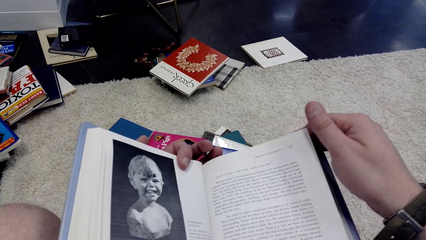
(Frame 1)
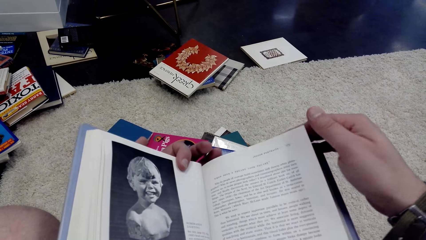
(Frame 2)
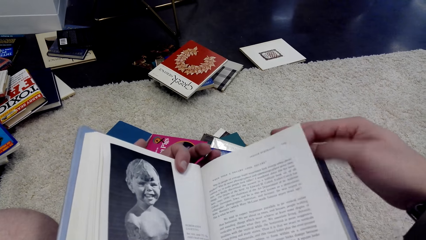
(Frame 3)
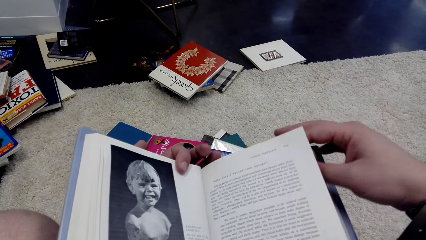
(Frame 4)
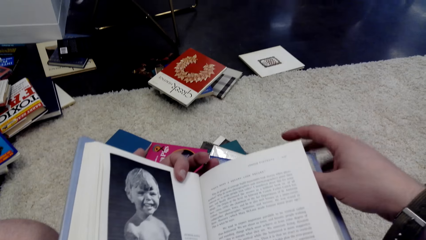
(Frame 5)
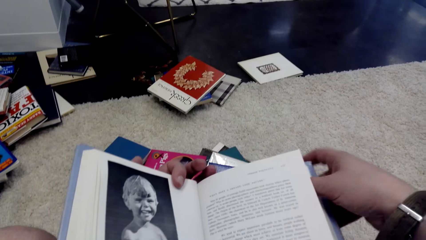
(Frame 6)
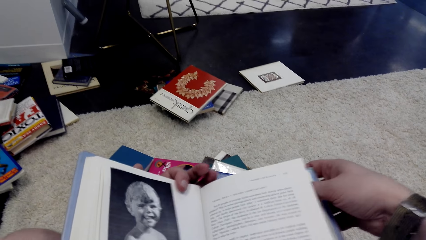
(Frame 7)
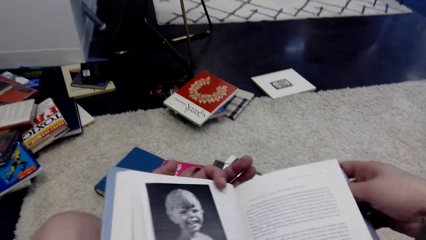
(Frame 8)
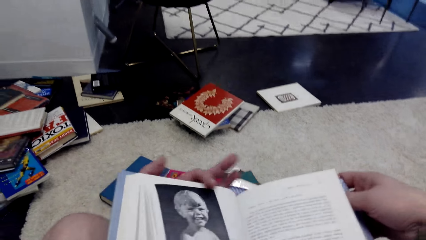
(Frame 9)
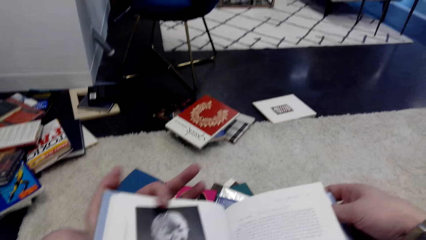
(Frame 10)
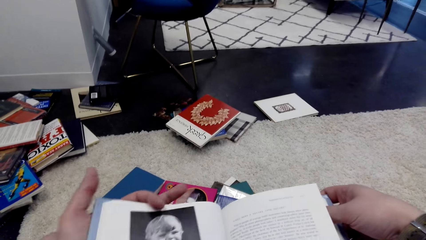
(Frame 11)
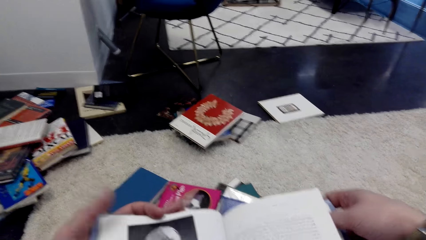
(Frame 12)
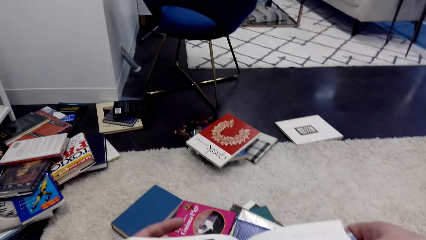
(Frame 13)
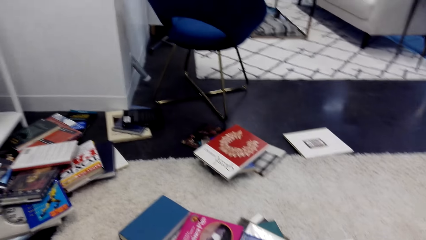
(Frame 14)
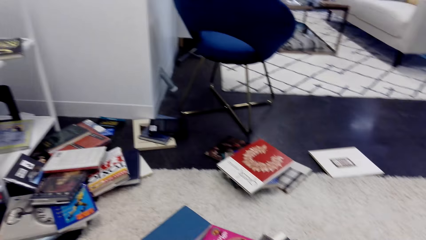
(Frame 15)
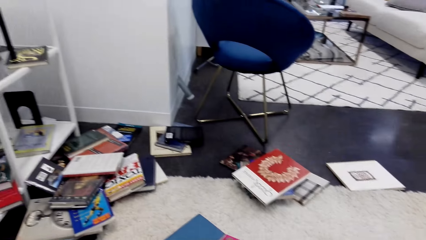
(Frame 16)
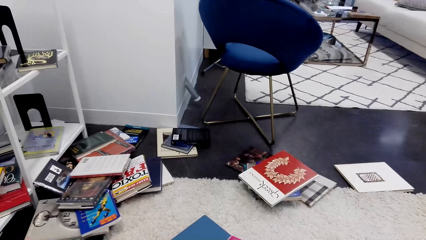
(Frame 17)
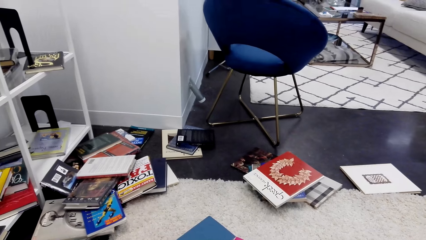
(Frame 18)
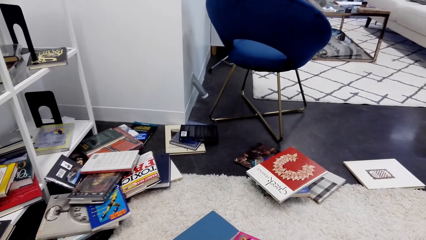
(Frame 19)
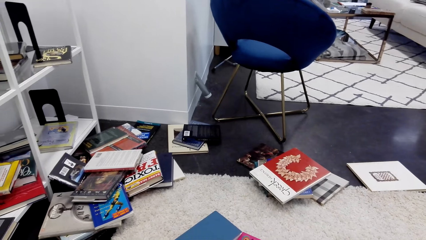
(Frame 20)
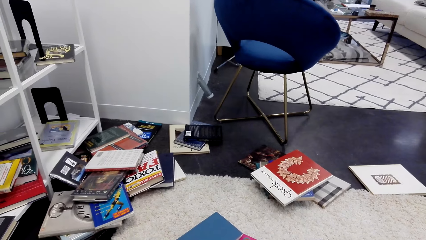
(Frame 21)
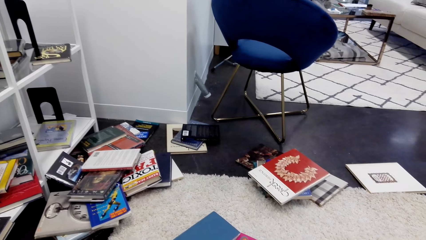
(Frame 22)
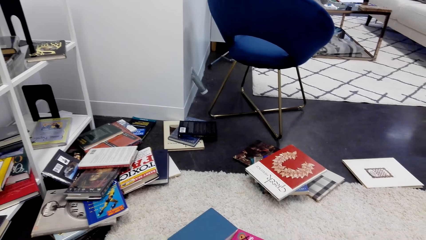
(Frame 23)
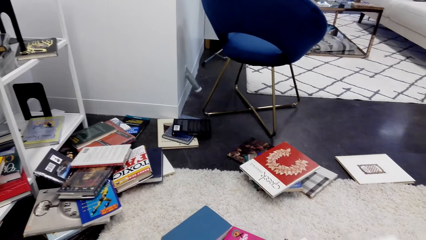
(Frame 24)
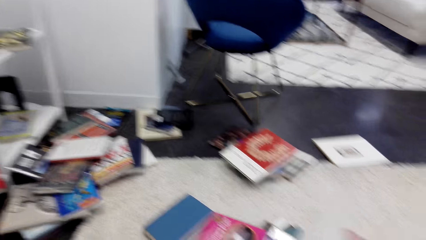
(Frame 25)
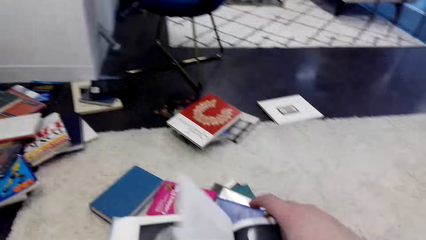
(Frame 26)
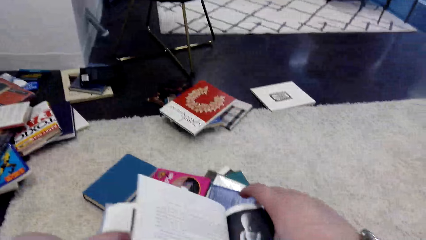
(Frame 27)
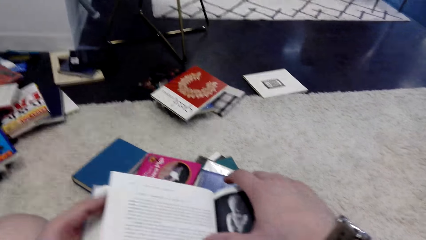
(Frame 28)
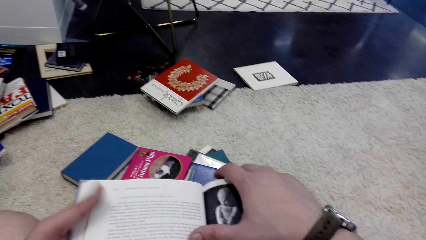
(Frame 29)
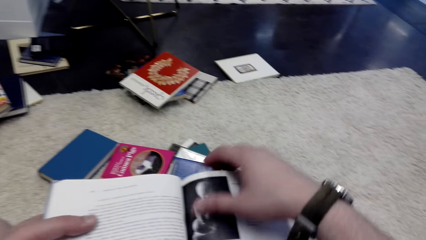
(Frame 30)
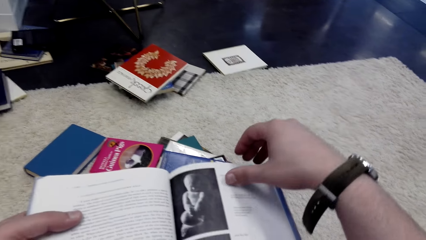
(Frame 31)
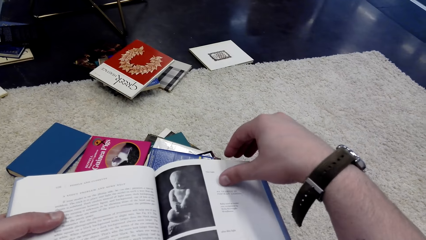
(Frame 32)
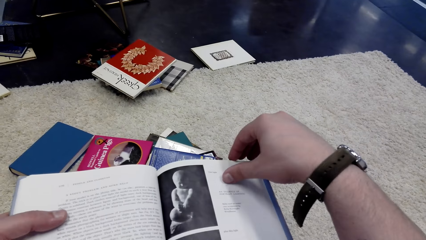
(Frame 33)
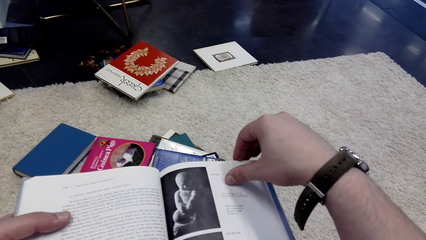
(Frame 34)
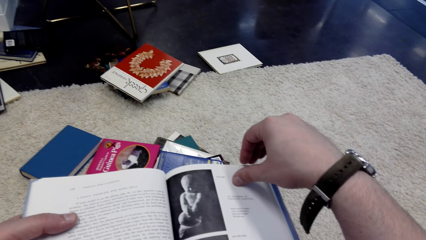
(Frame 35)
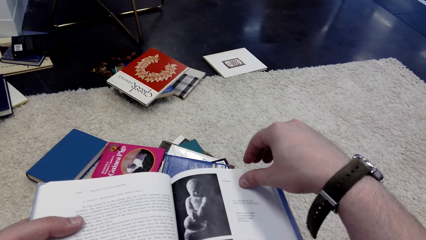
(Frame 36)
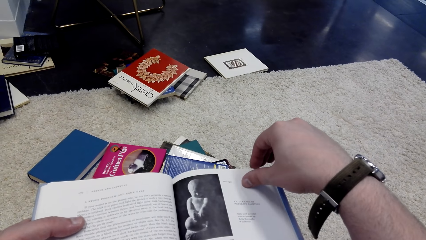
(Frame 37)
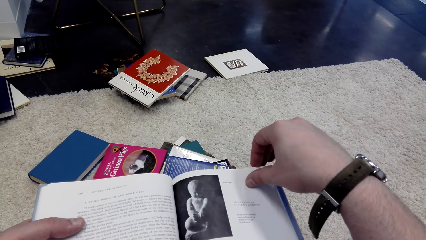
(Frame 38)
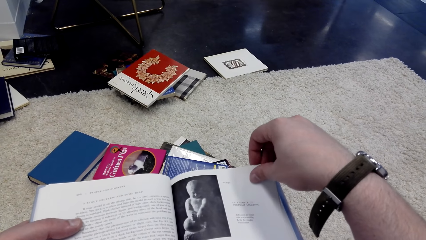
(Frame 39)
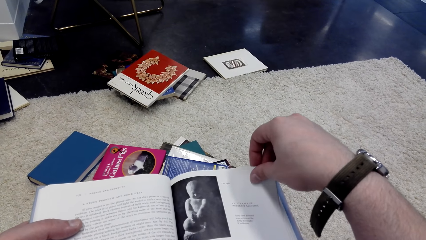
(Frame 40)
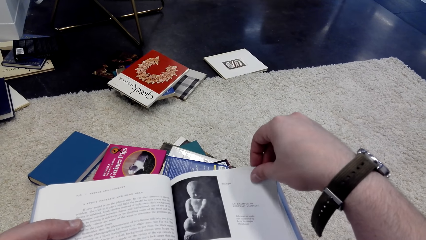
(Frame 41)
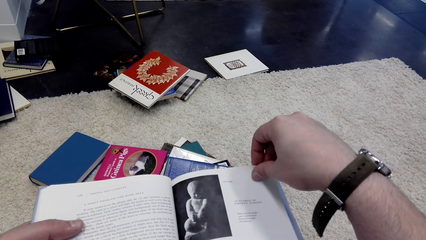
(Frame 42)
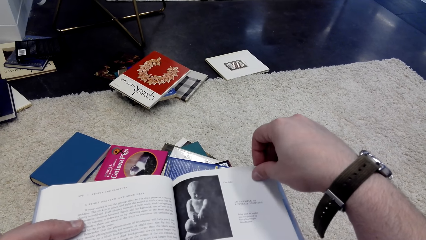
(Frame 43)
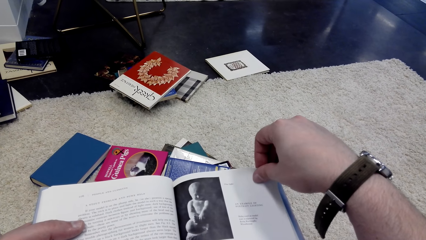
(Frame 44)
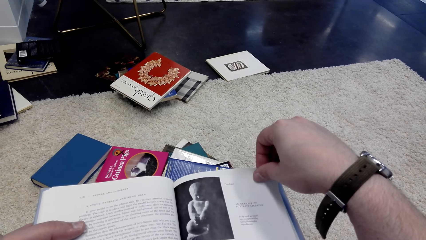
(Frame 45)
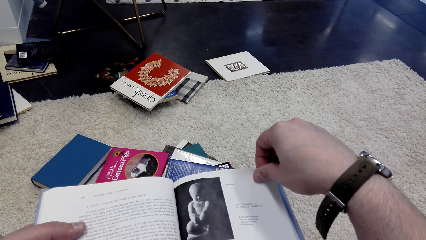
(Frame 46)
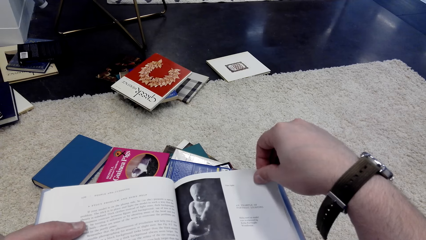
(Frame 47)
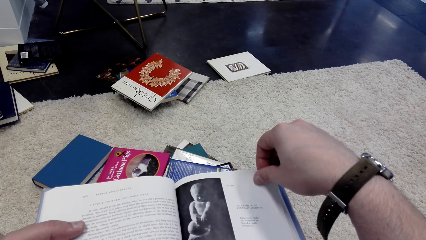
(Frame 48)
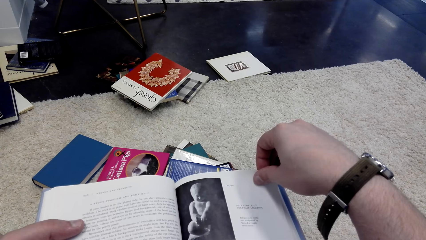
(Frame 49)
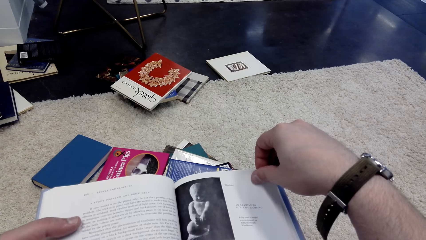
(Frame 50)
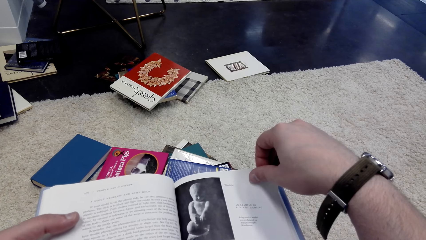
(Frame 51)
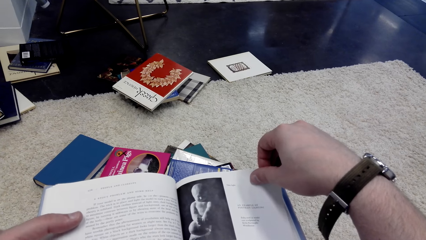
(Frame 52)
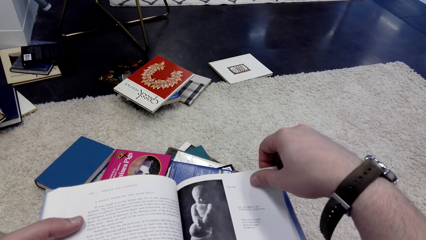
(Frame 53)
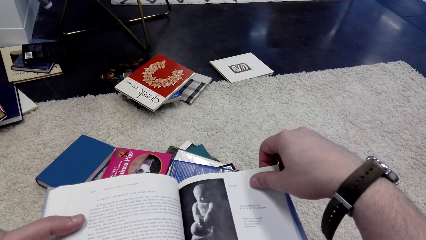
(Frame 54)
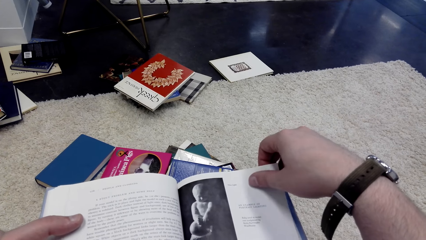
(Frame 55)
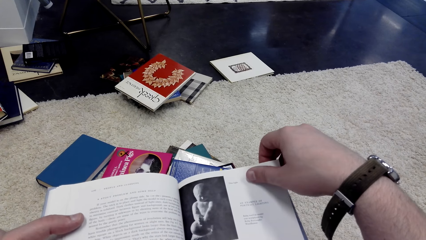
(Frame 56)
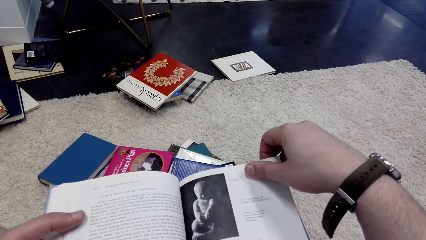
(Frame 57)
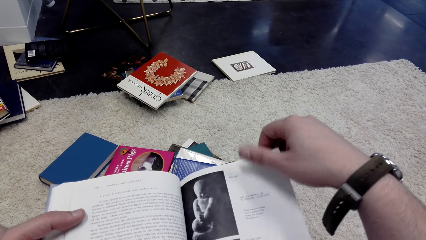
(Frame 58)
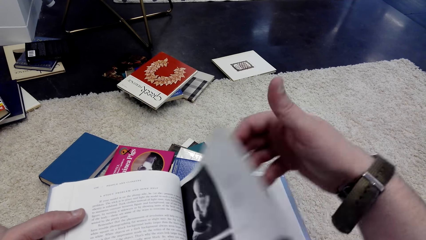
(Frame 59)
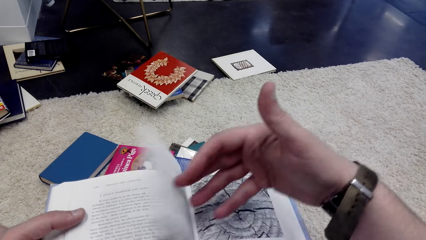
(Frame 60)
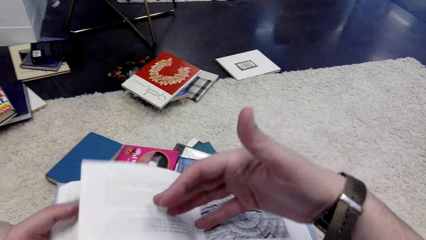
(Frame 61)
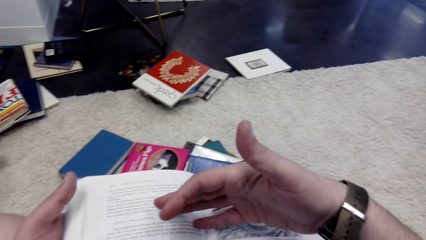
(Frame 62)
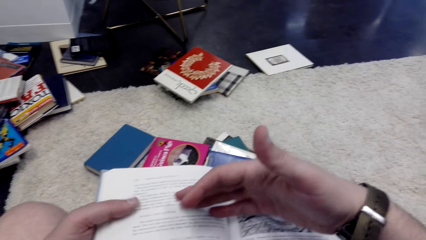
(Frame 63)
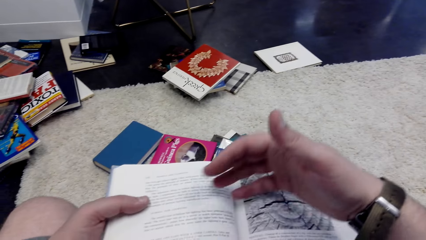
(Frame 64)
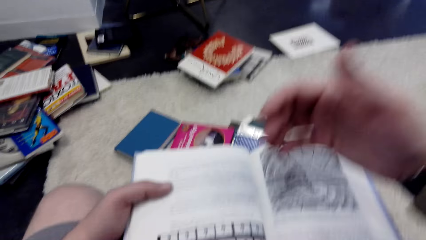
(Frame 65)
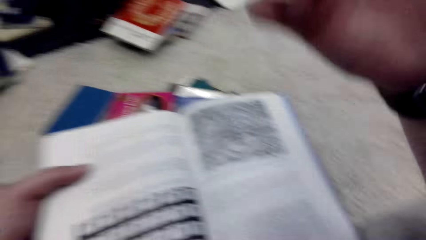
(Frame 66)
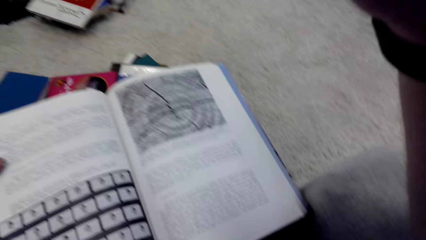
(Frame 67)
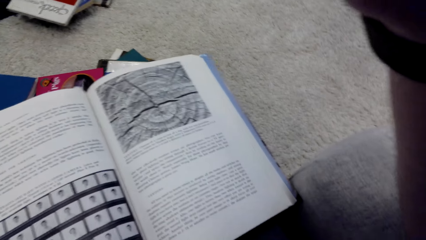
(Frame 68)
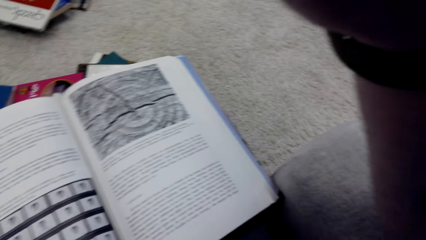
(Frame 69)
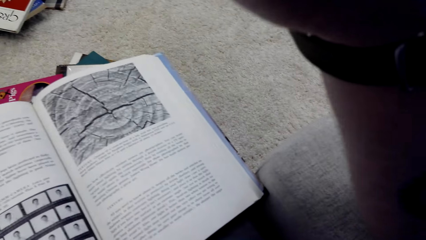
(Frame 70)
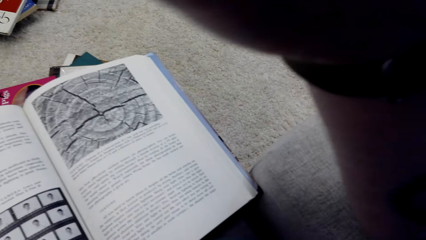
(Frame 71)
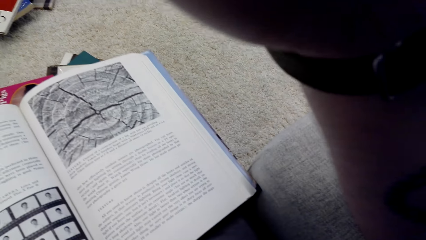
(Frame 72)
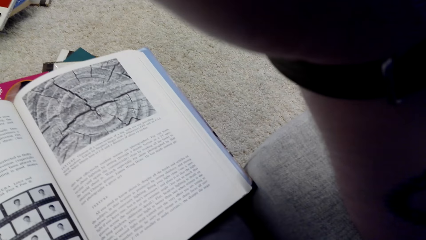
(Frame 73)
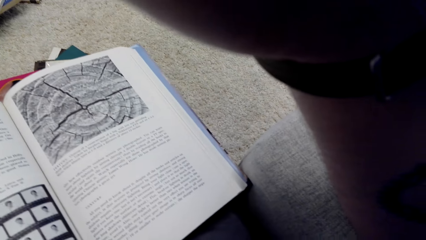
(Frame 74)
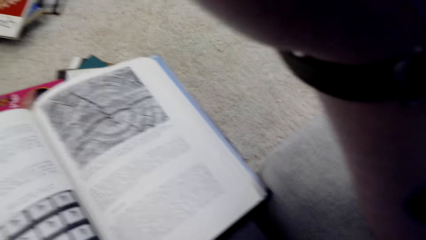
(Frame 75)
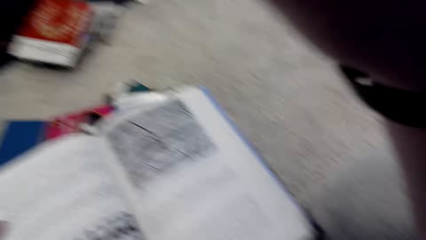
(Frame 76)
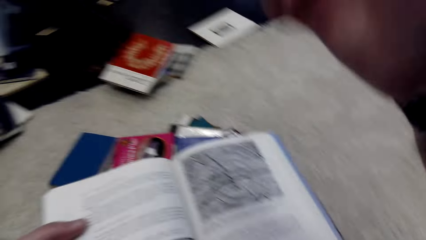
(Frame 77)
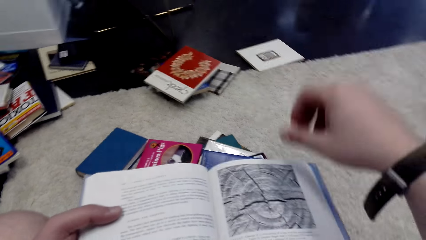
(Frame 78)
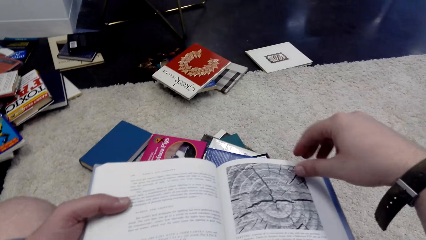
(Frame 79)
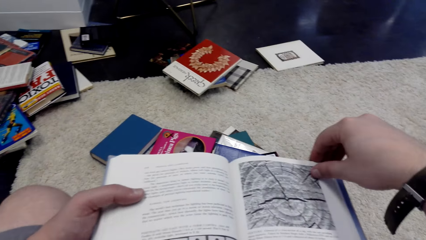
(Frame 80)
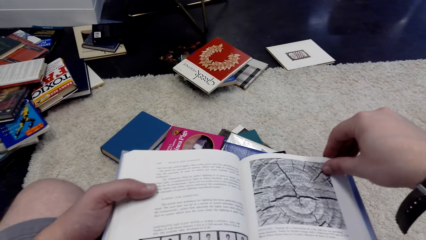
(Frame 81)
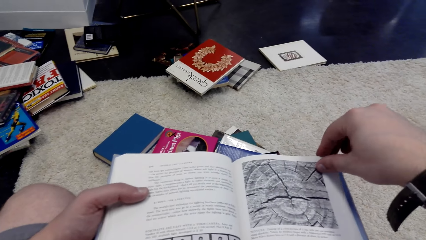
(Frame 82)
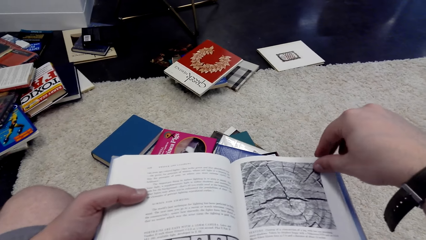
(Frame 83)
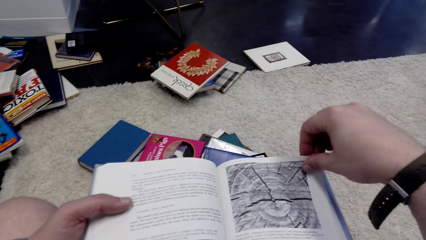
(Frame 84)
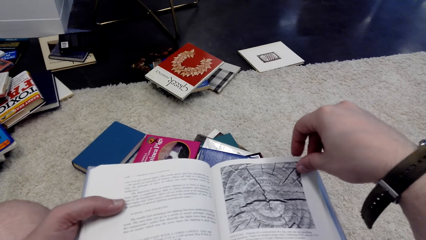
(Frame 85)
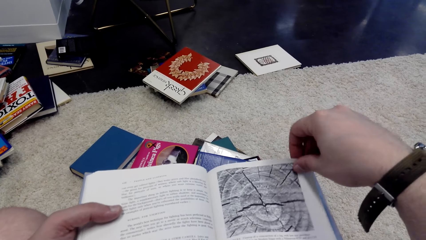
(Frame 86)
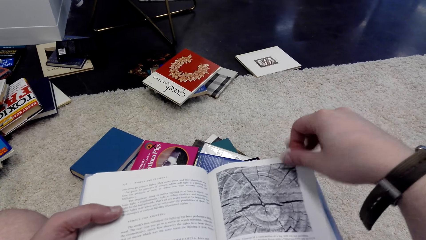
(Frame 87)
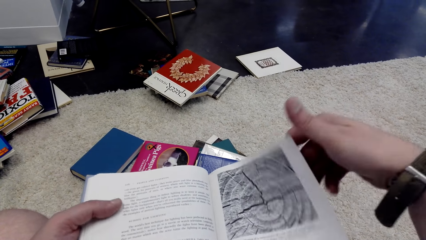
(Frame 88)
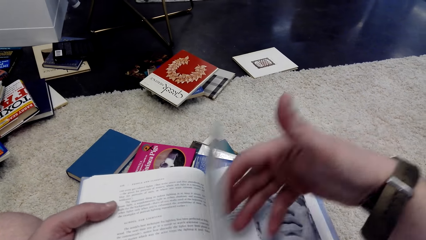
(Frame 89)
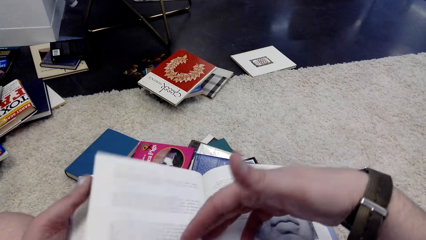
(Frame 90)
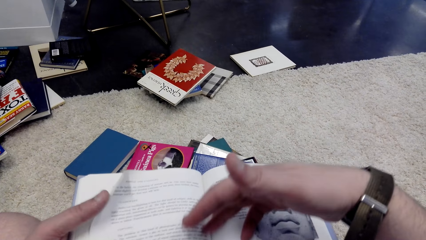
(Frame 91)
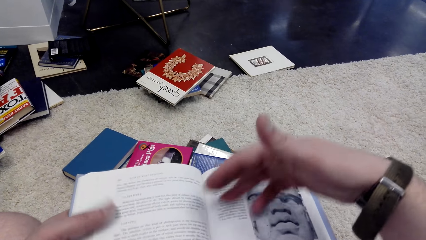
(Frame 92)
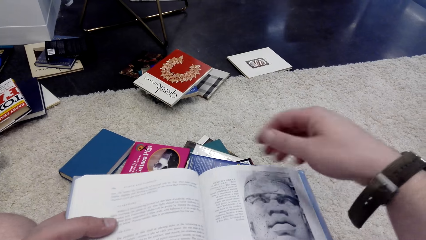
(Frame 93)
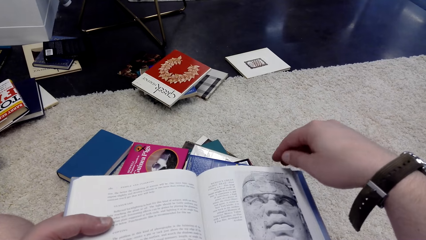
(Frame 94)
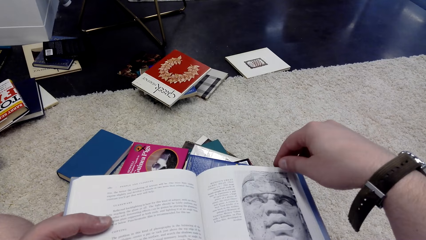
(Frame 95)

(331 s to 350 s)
The camera wearer moves around the room. They read the book. They turn the page. They lift up the hand. They put the hand down. They turn the page.
